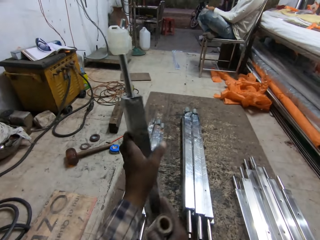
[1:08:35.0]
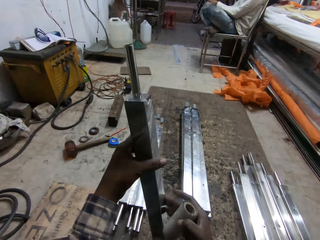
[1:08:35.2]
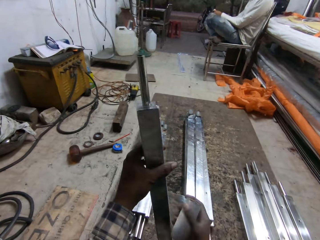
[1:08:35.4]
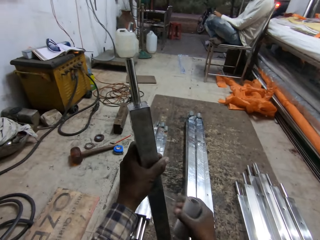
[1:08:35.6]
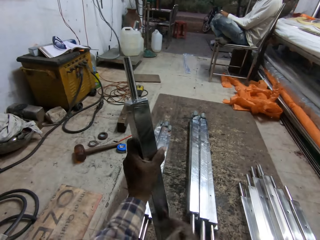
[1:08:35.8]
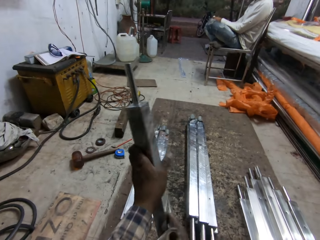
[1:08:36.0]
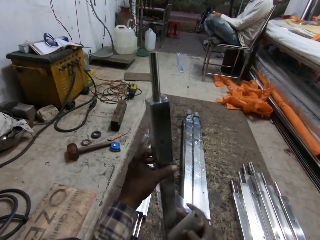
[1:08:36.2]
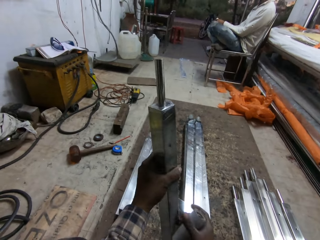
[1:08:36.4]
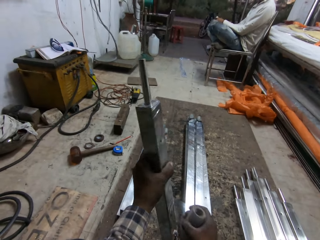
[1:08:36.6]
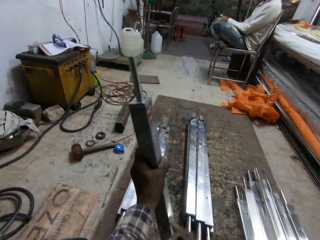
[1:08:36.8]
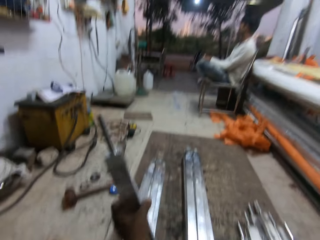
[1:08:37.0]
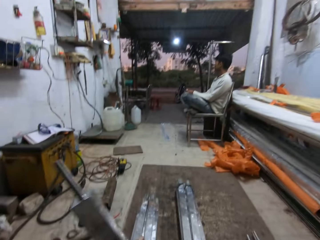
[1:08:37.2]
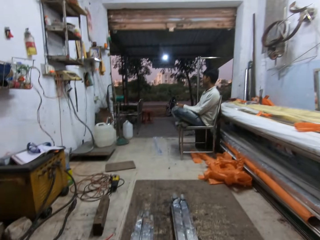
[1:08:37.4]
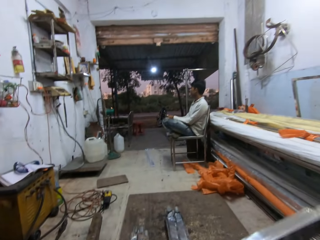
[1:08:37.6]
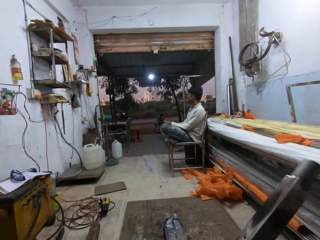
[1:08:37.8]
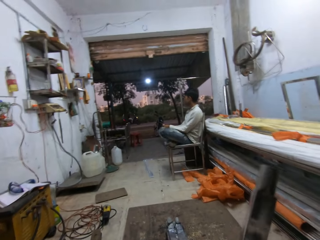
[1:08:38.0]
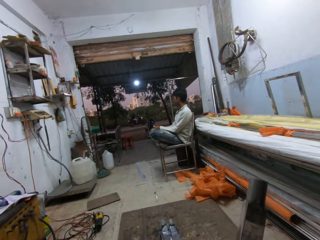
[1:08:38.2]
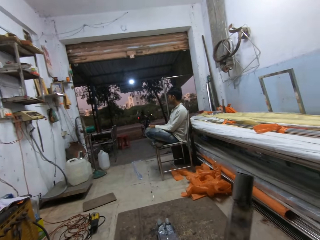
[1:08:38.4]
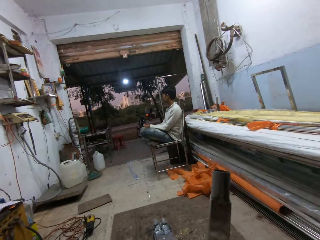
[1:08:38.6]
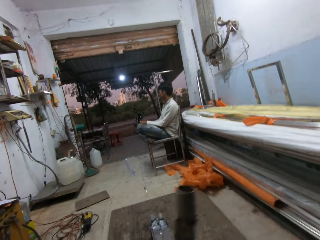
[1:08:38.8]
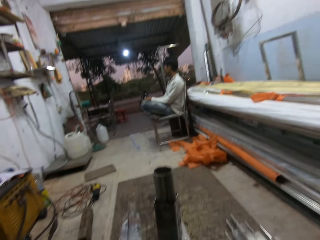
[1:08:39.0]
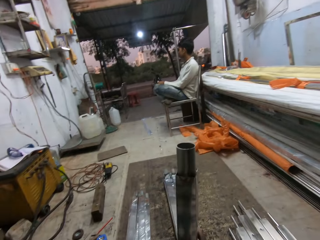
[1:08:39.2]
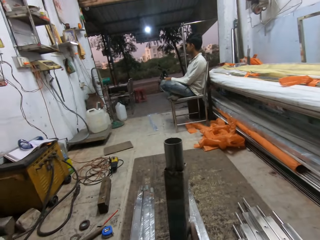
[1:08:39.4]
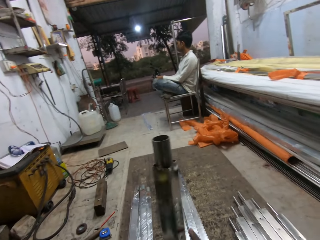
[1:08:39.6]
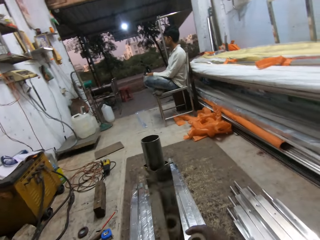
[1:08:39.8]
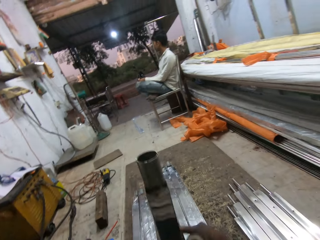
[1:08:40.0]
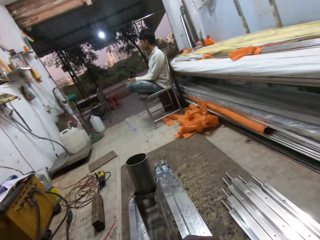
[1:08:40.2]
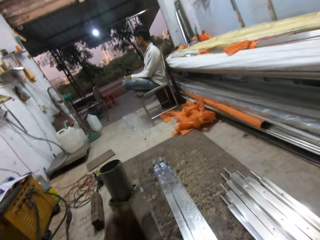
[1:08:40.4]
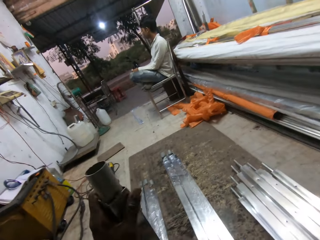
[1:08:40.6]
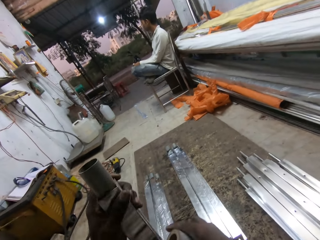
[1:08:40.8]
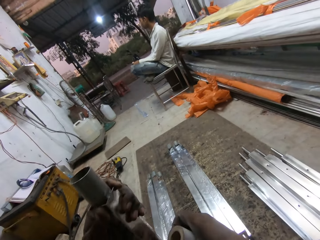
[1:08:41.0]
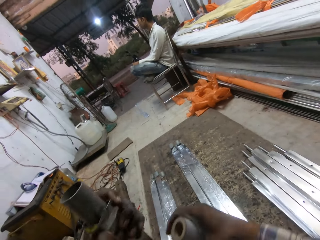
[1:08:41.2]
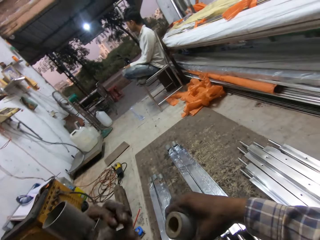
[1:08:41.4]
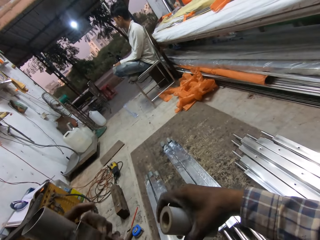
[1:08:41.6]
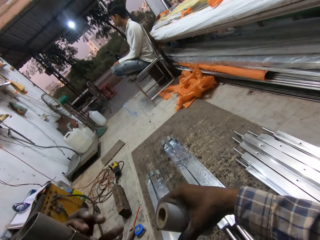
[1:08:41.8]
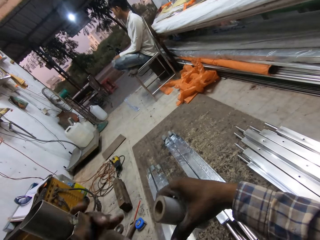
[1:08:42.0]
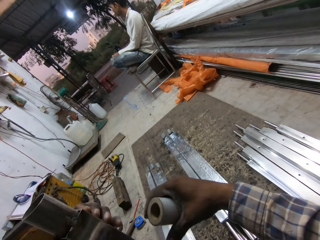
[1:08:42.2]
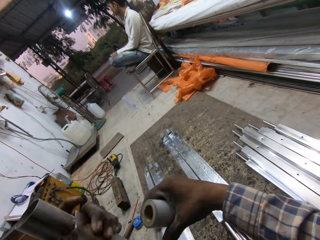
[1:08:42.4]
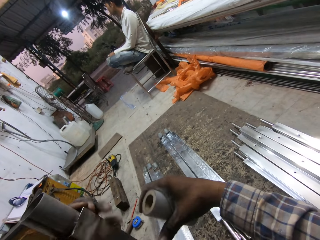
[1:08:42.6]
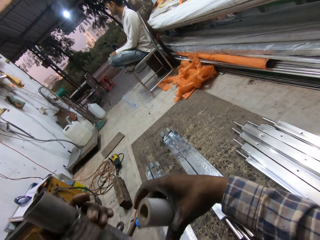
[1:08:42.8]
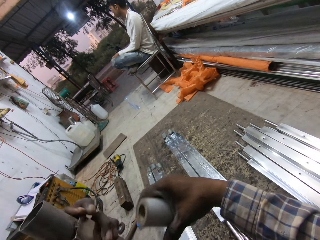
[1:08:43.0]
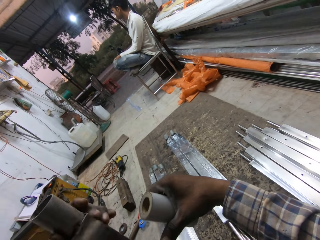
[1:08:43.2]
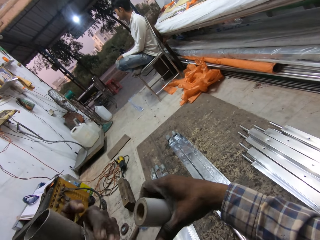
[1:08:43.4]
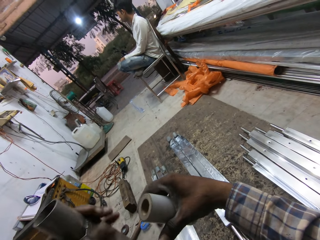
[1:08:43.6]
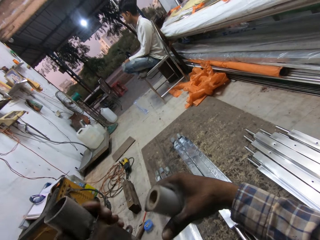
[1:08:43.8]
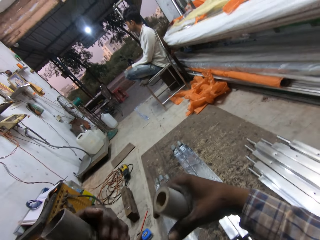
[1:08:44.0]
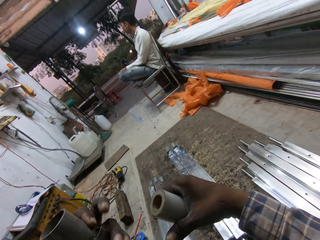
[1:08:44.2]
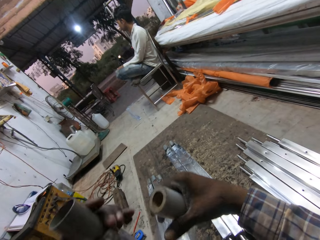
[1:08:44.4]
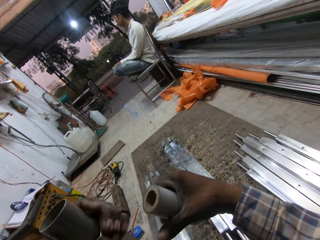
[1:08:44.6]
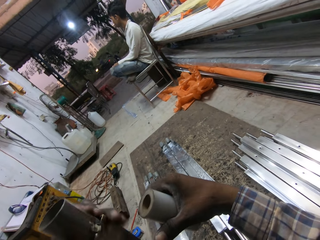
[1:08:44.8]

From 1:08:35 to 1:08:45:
The camera wearer turns over the iron rod in his hands. He masks the iron rod in his left hand with the cellotape in his right hand.

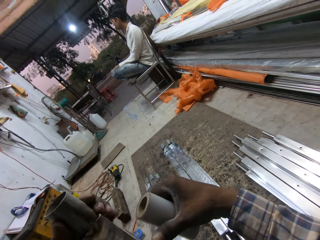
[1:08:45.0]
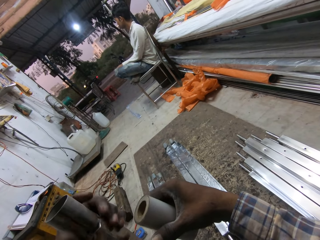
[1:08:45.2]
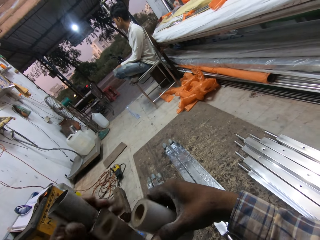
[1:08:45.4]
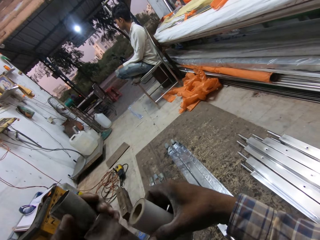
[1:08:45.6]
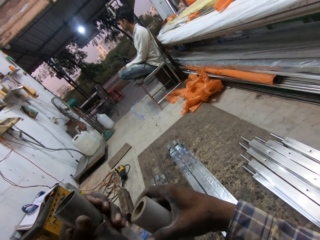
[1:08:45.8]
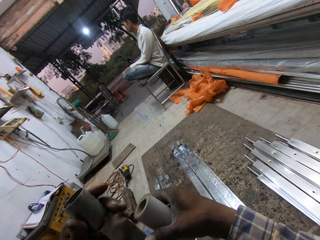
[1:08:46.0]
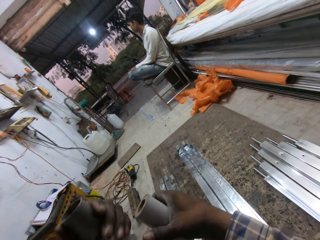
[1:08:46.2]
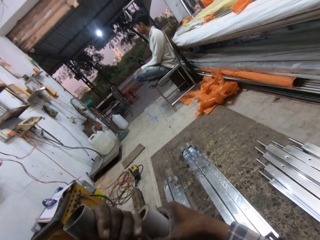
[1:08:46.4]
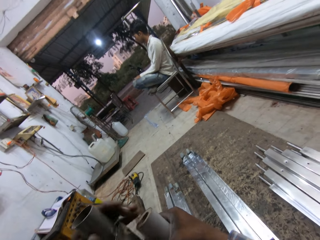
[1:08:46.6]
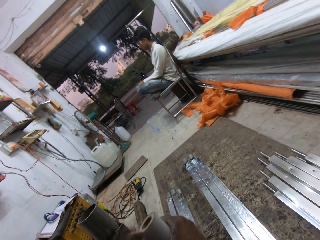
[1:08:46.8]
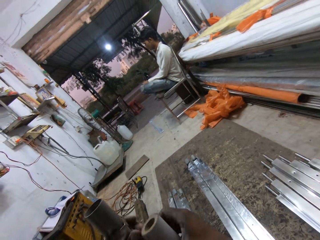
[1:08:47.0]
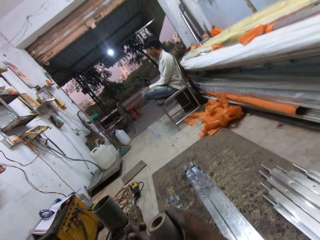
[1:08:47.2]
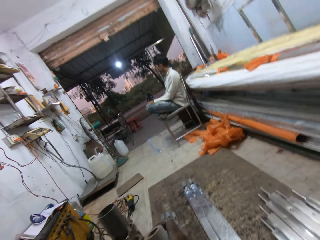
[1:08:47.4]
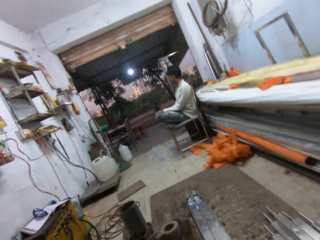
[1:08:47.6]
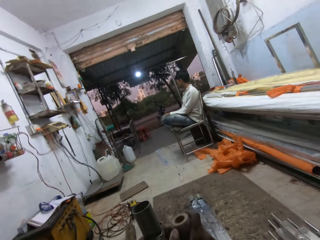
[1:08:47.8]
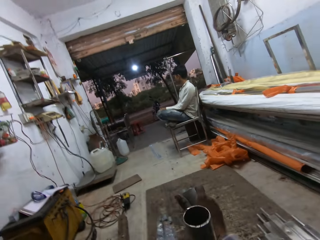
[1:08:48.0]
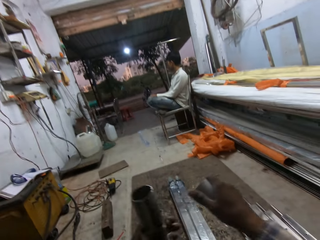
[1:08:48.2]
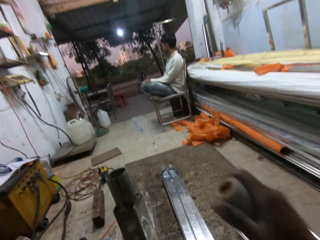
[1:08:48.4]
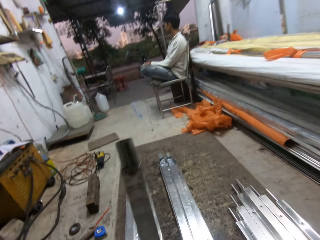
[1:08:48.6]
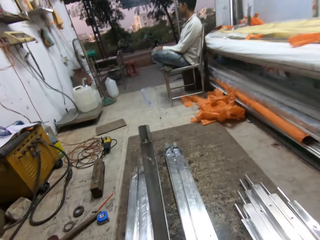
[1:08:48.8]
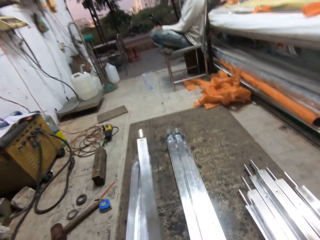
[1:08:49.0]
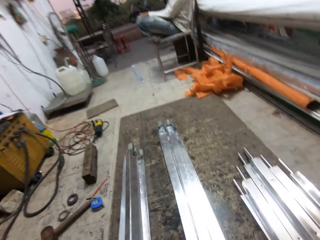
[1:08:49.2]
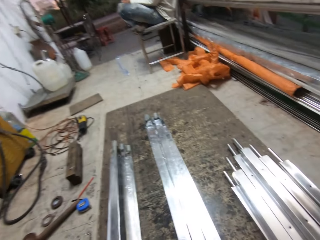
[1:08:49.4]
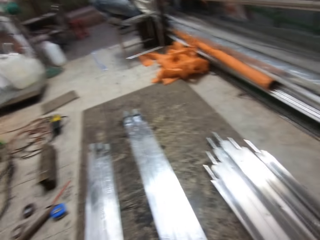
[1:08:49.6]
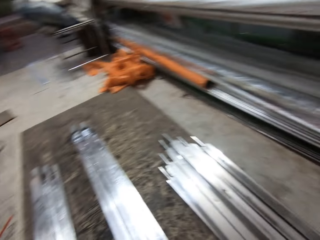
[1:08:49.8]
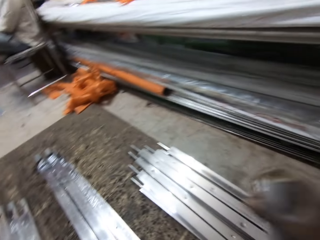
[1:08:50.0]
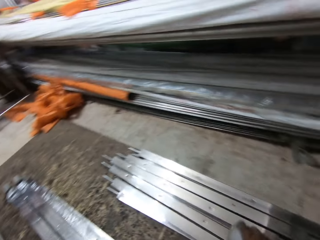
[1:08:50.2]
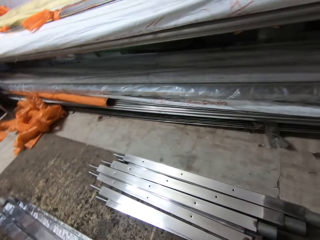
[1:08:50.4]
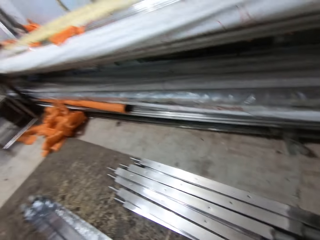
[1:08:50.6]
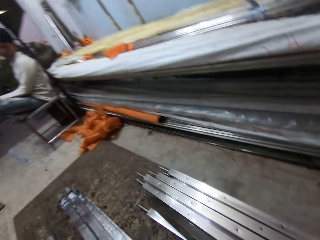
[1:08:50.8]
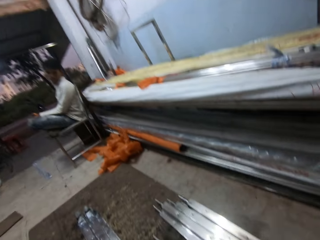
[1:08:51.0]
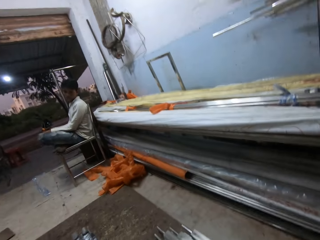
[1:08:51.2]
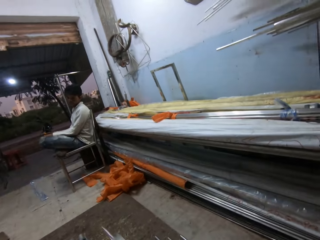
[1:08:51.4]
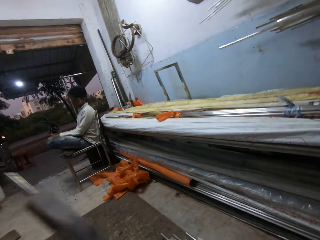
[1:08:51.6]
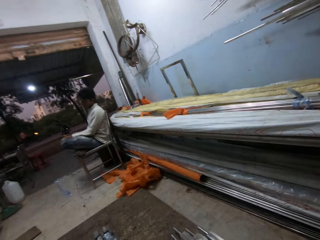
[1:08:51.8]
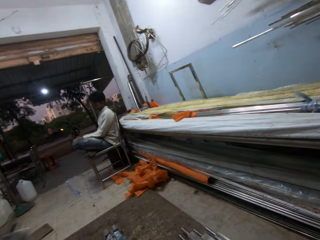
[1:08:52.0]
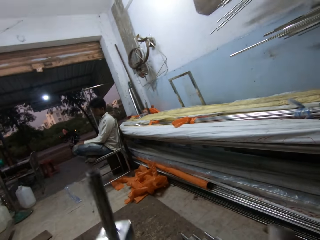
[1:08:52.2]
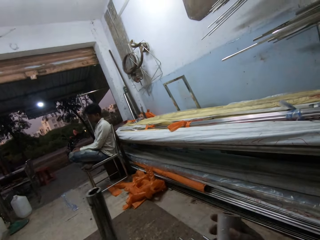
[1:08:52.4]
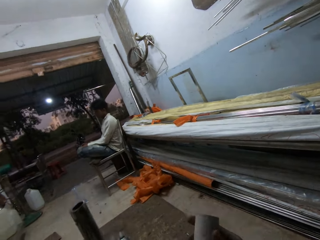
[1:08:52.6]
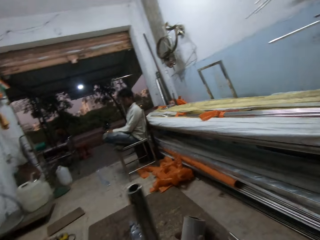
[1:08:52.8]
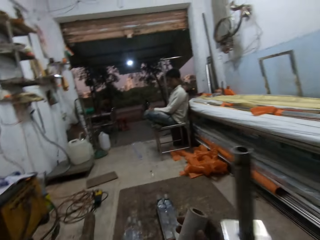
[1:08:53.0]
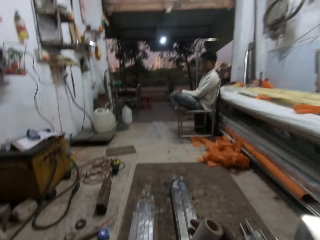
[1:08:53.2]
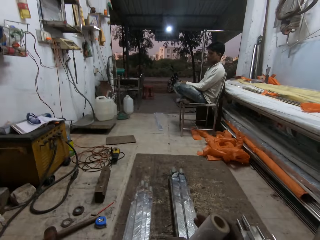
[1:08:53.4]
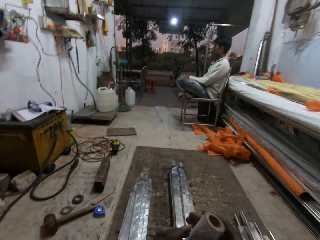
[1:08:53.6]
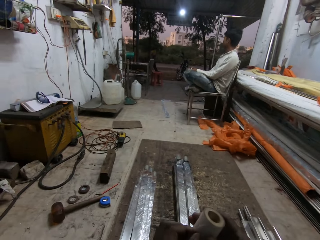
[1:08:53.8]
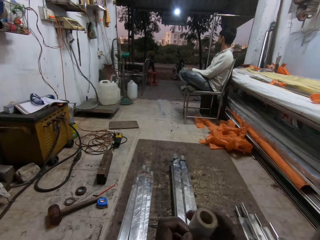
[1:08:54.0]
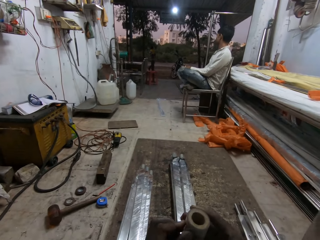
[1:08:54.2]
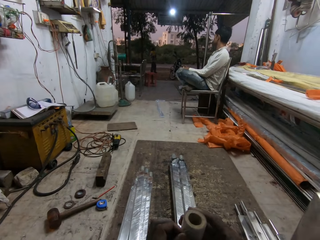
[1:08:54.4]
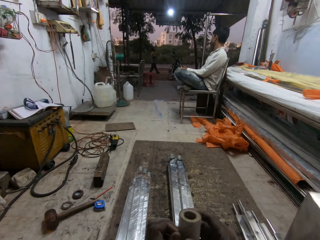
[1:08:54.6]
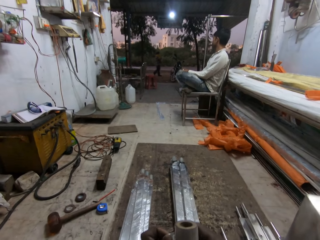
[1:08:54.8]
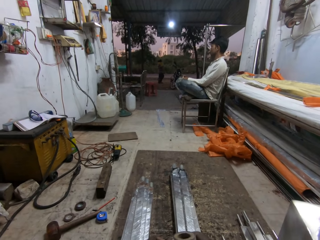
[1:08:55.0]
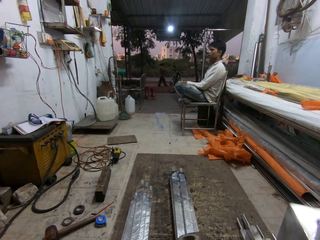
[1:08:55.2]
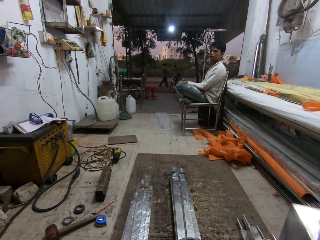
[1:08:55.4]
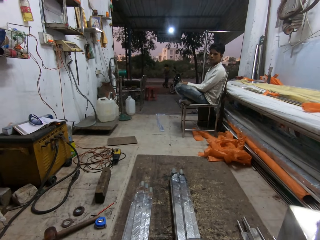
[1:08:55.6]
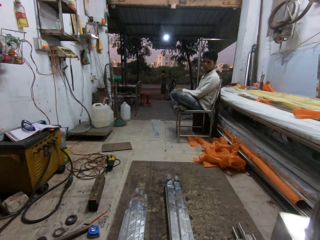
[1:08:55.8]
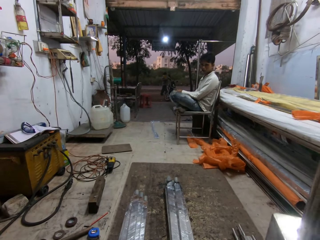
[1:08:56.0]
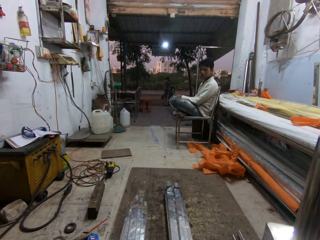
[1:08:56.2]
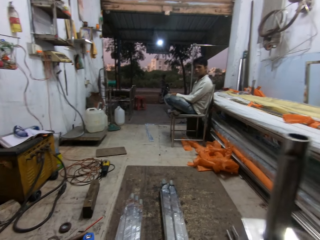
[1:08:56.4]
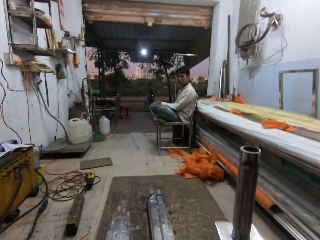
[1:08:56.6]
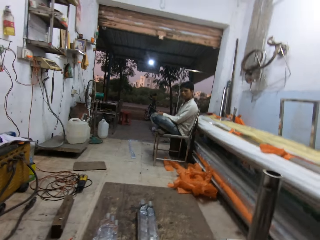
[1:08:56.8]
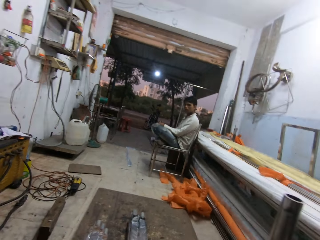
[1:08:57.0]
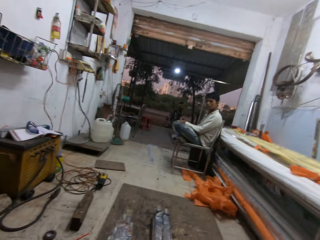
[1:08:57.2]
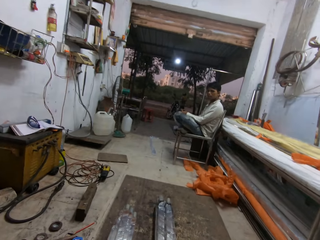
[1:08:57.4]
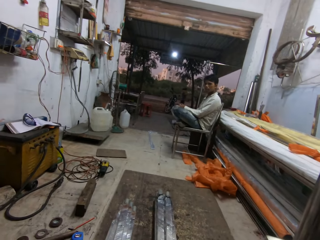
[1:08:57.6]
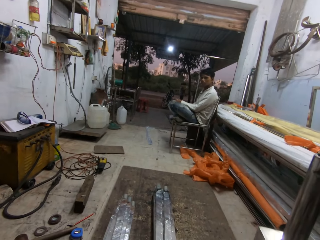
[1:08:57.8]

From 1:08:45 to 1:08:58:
The camera wearer cuts off the cellotape from the iron rod with his right hand. He drops the iron rod on the iron rod on the floor with his left hand. He picks an iron rod from the pile of iron rods on the floor with his right hand. He passes the iron rod from his right hand to his left hand. He drops the iron rod in his right arm with his left hand. He unwraps the cellotape with his hands. The man talks with the camera wearer.
